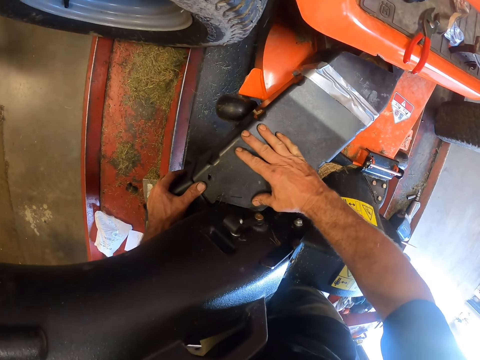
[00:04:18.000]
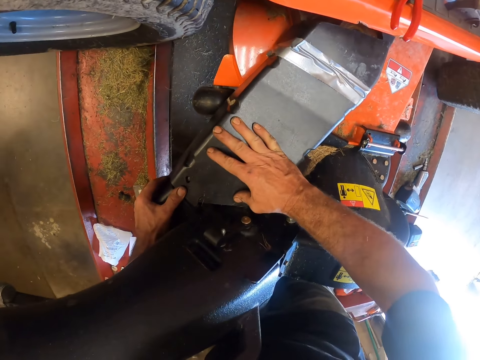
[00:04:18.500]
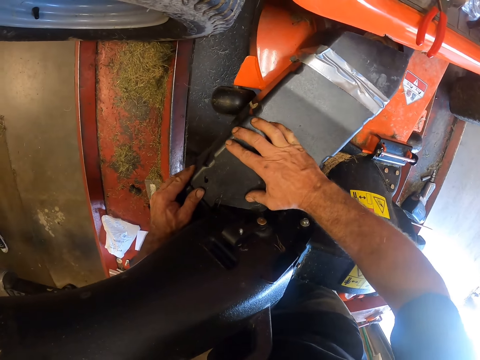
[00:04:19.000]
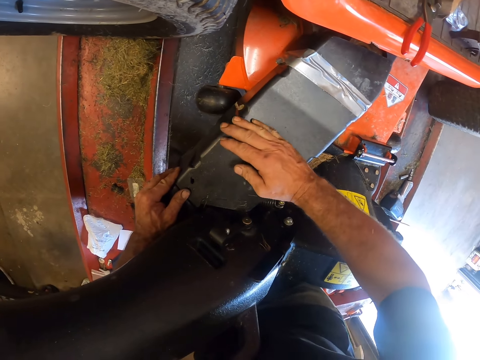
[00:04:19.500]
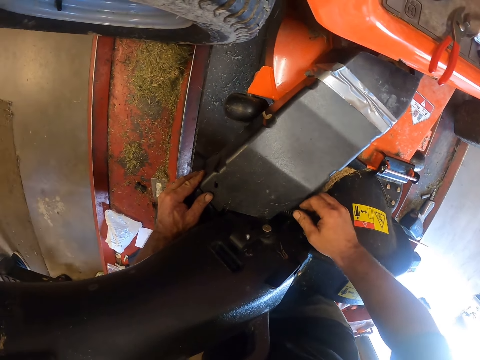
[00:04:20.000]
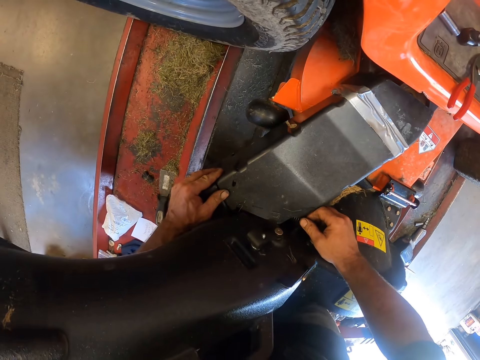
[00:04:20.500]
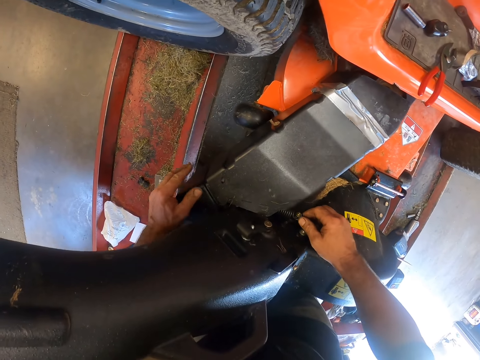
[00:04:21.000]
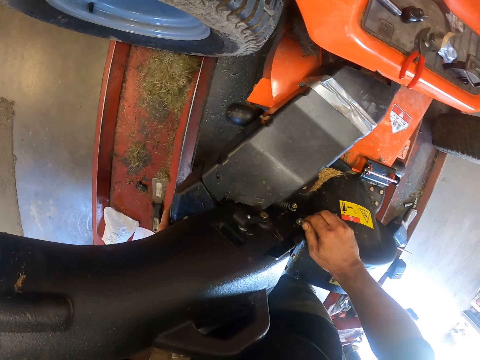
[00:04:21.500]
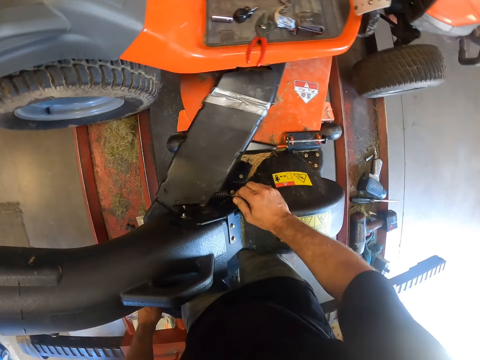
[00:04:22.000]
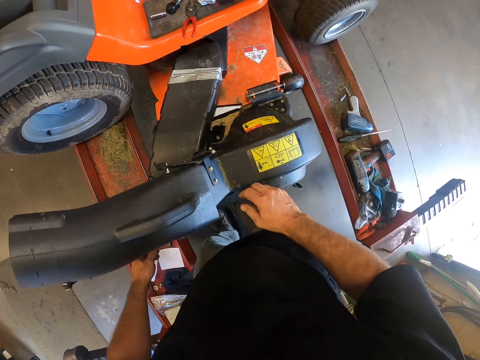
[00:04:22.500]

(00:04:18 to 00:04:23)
The camera wearer moves the camera around.

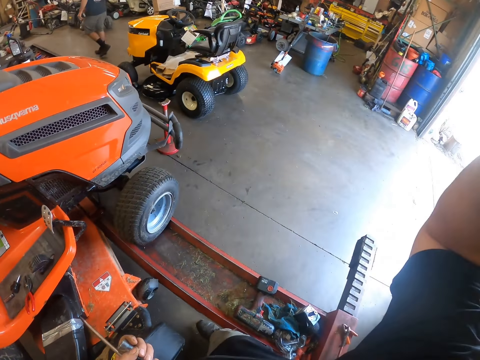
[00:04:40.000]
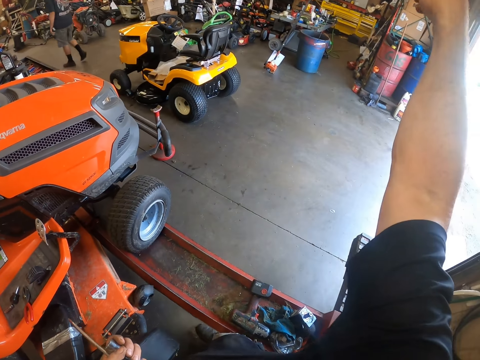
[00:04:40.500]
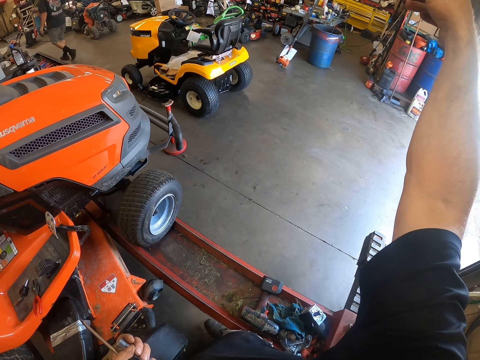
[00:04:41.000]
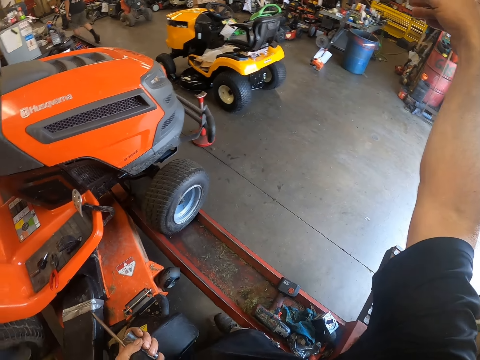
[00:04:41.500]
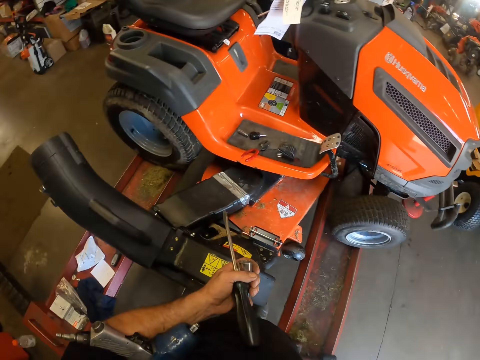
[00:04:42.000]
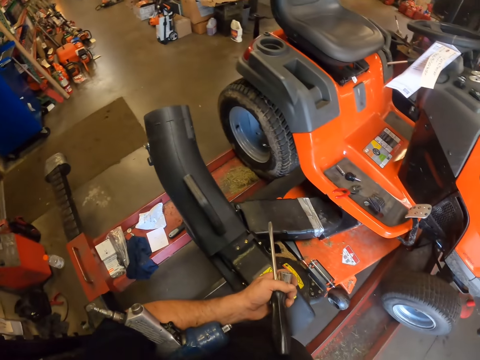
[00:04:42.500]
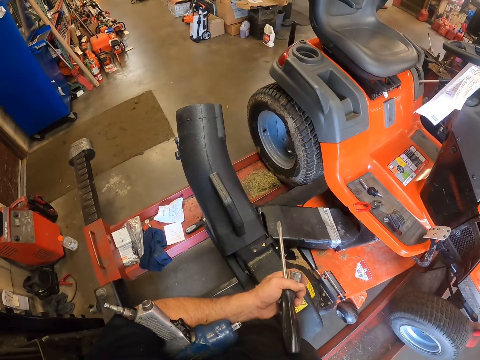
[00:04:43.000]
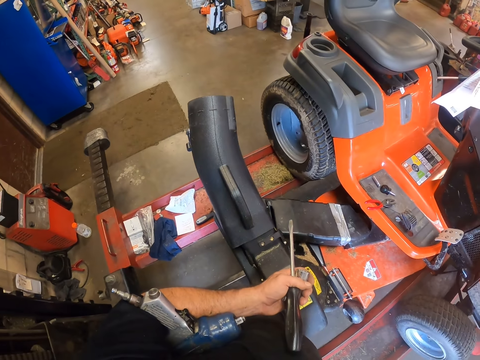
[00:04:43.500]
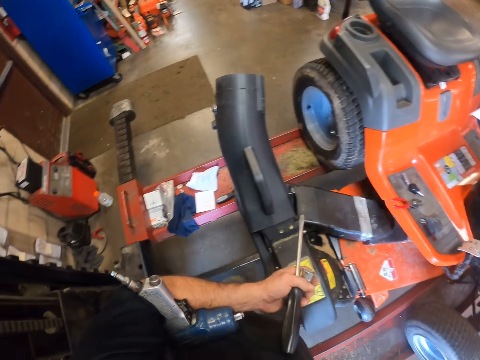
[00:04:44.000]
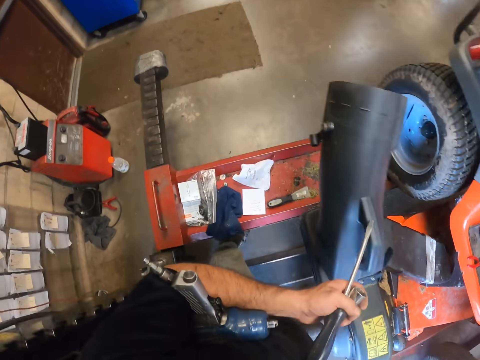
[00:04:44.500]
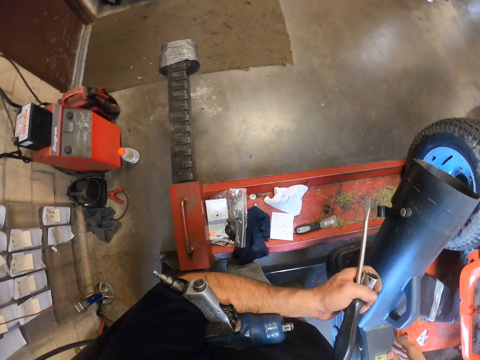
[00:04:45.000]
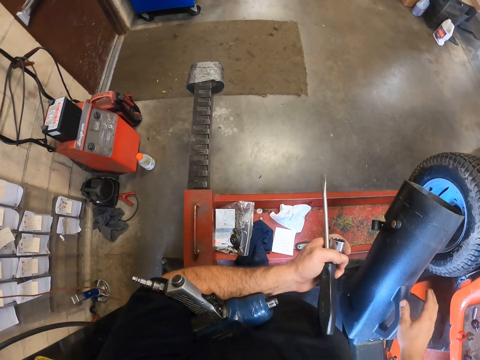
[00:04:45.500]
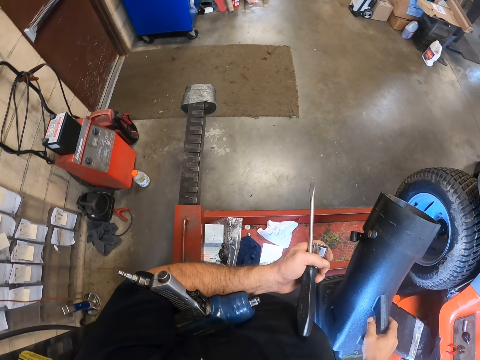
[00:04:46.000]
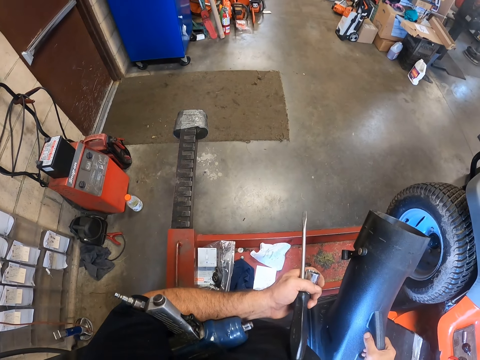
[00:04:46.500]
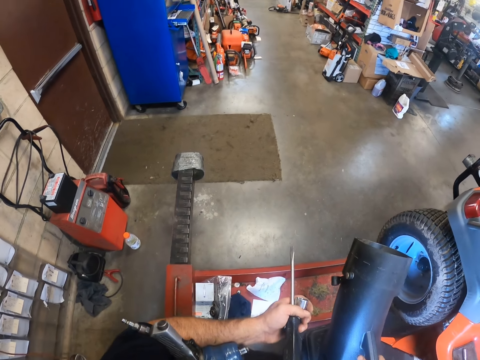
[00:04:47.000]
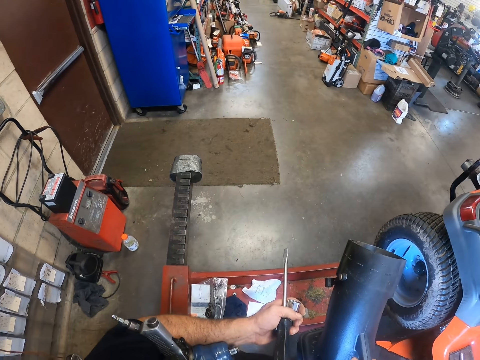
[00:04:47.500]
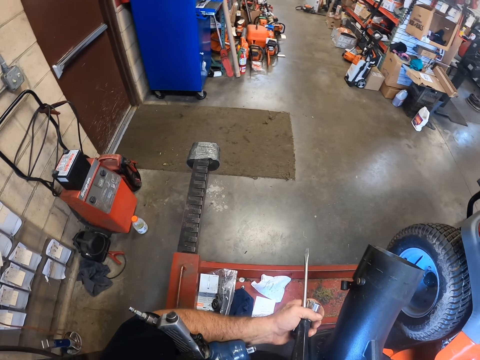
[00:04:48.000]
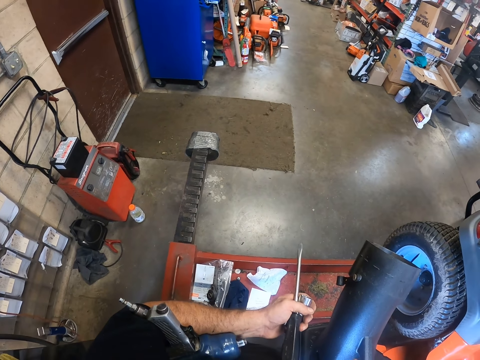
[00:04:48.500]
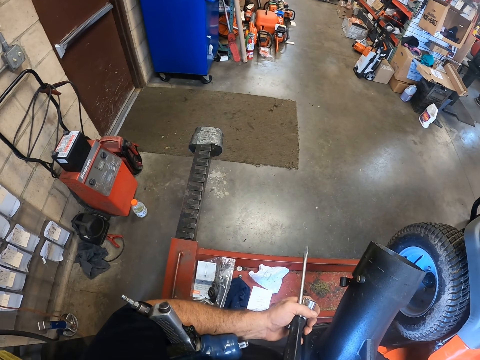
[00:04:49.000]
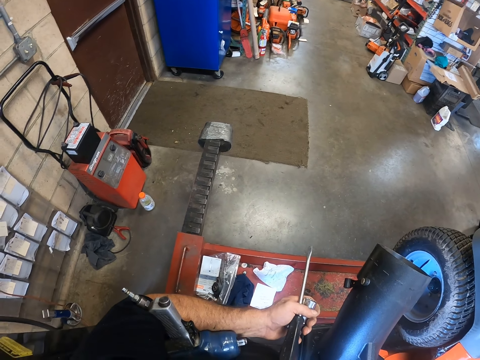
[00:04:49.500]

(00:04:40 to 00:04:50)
The camera wearer throws the second lever on the floor towards a waste bin. He moves the camera around. He holds a driller. He touches a vehicle part with his right hand.

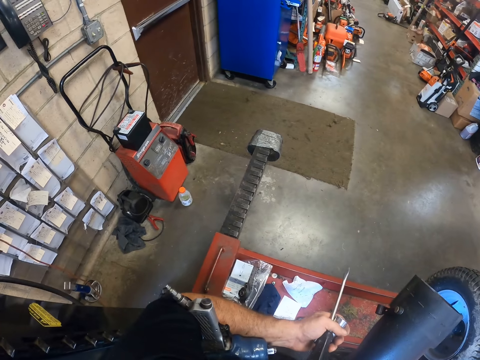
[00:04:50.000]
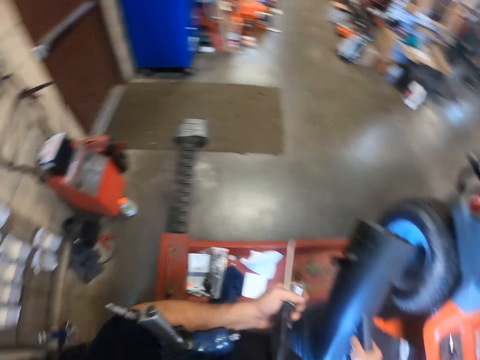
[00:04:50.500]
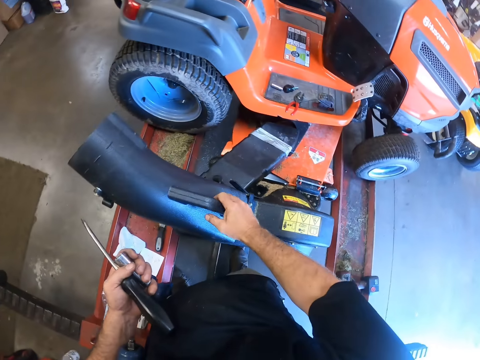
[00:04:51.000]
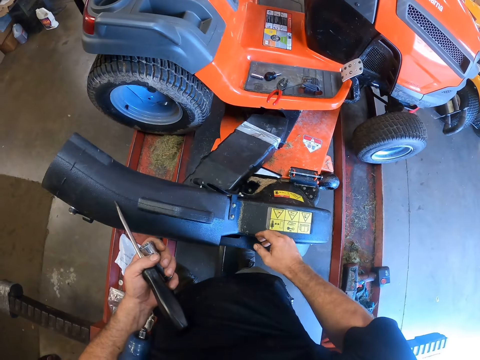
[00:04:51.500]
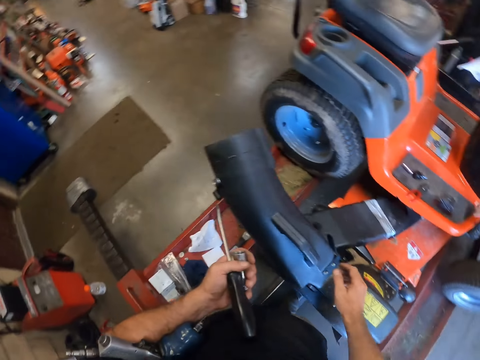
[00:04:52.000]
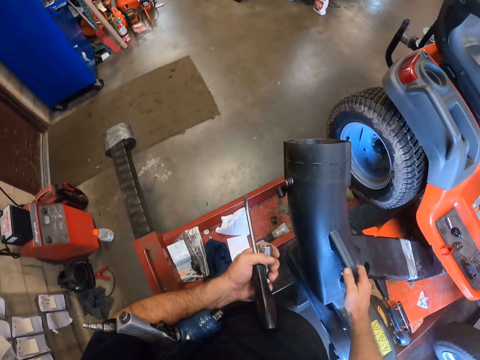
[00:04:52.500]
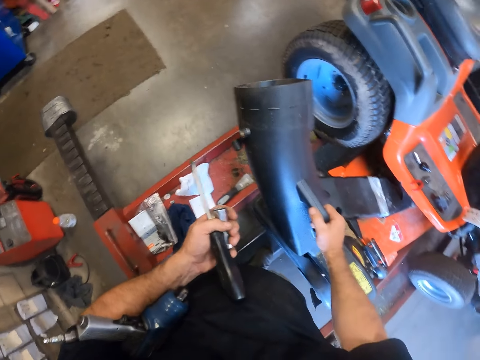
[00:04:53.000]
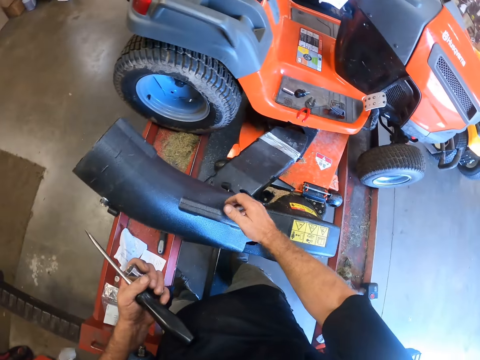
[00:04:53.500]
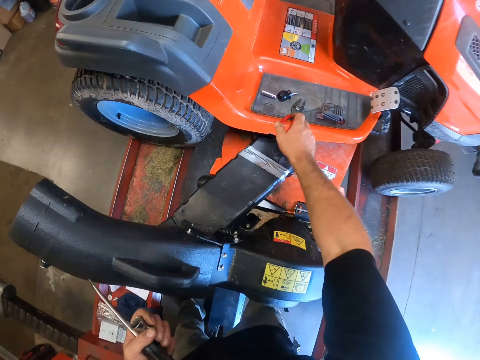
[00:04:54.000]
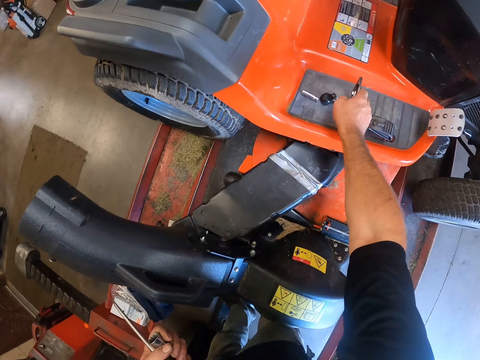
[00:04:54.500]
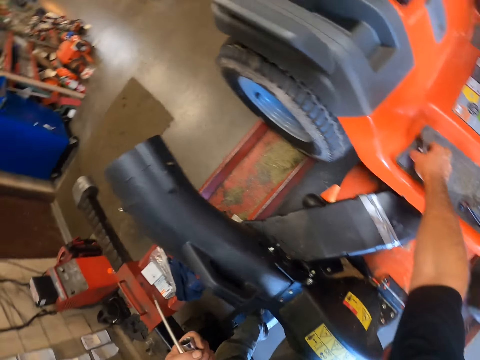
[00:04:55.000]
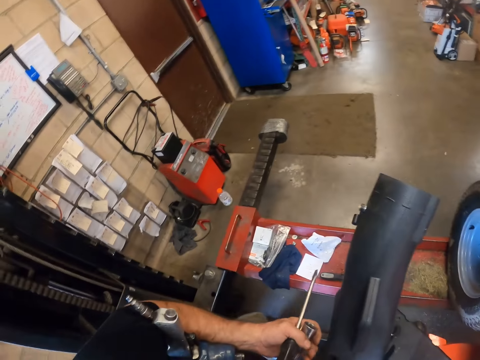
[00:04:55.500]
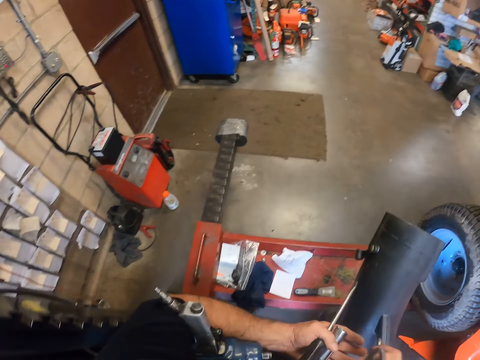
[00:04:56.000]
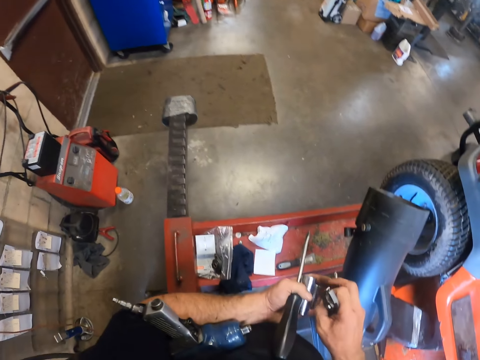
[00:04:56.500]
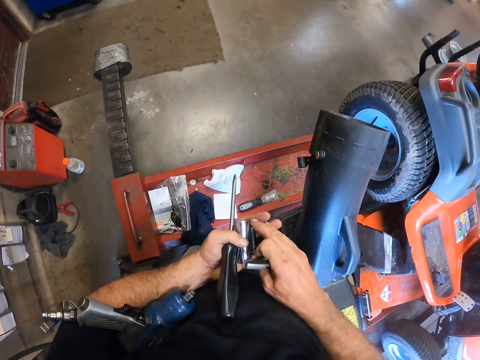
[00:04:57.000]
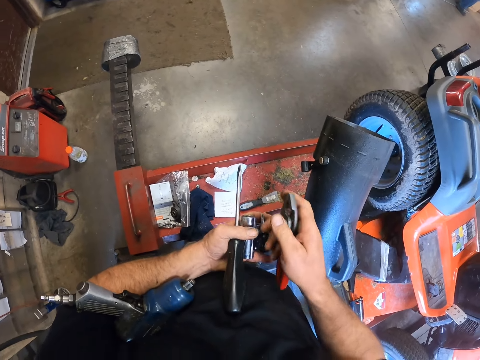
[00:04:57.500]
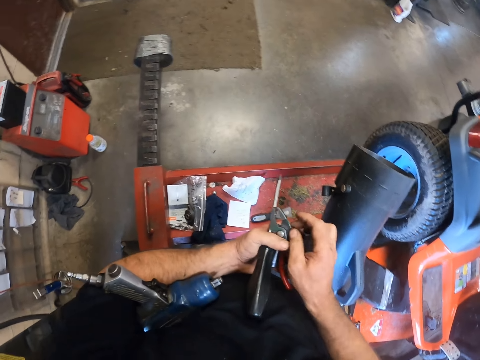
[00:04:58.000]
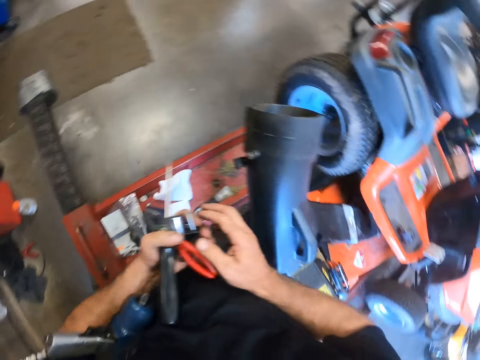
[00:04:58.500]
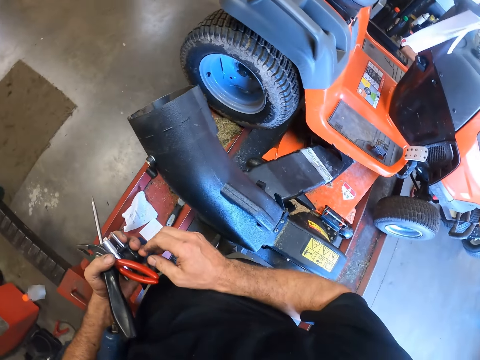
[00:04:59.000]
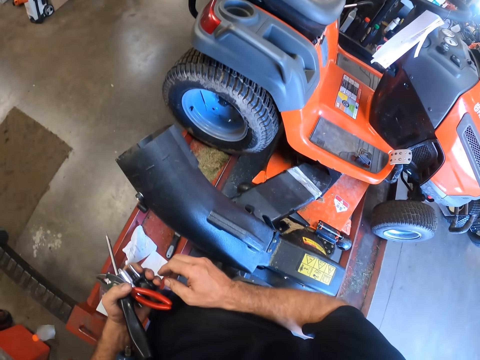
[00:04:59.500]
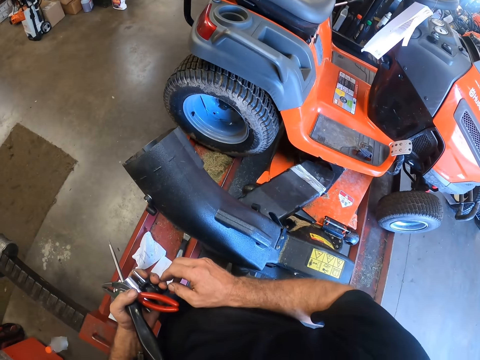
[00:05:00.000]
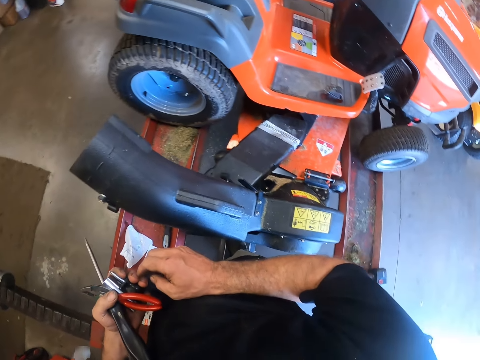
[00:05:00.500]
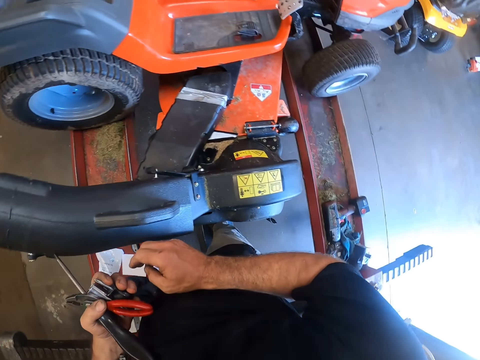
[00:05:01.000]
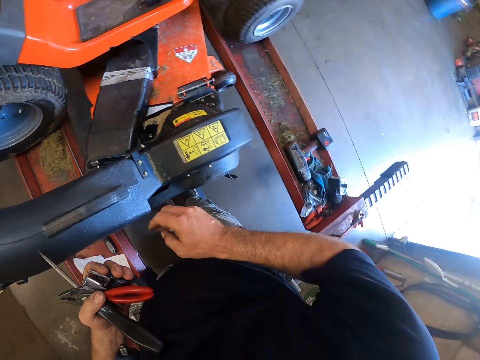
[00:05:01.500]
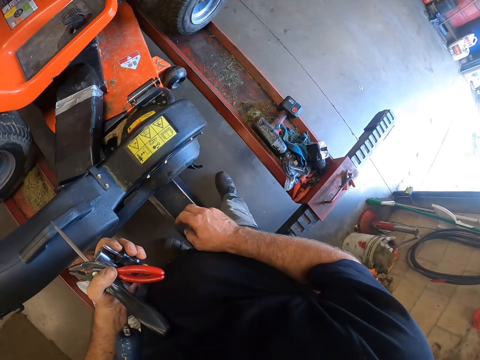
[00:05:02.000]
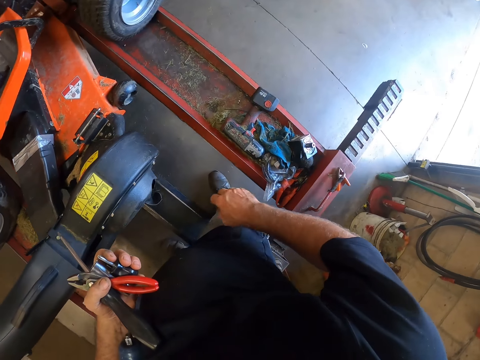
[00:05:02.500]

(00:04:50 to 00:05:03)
The camera wearer moves around. He picks up a plier from the vehicle. He picks up a key with his right hand from the vehicle. He picks up a bolt with his right hand. He moves around. He passes the plier, bolt and key to his left hand. He holds the plier. He moves around.
